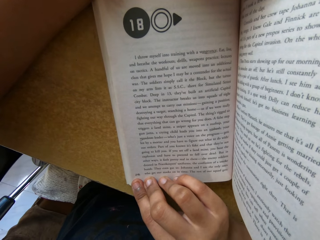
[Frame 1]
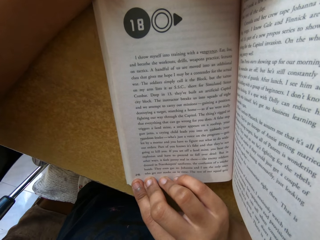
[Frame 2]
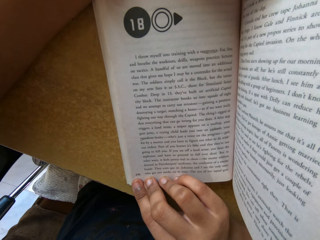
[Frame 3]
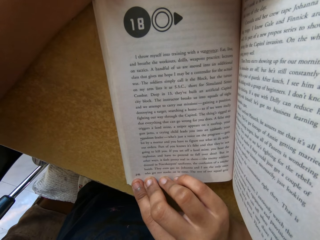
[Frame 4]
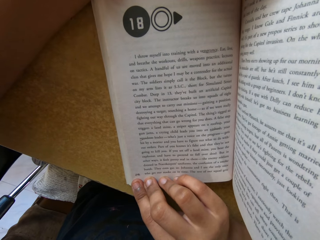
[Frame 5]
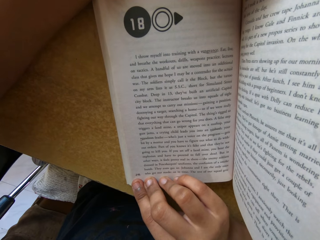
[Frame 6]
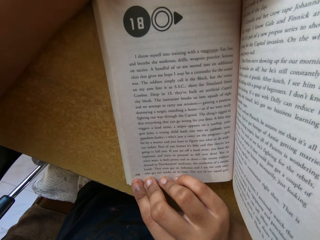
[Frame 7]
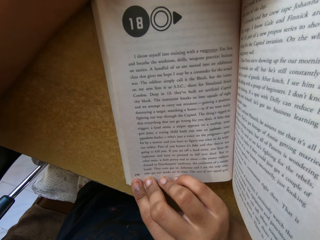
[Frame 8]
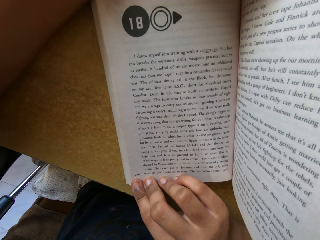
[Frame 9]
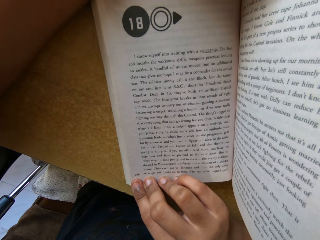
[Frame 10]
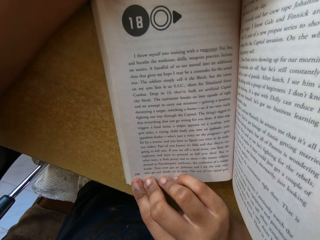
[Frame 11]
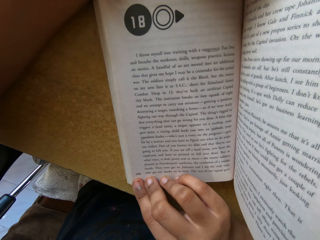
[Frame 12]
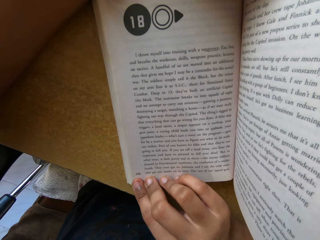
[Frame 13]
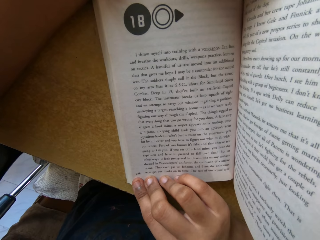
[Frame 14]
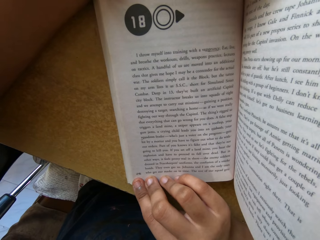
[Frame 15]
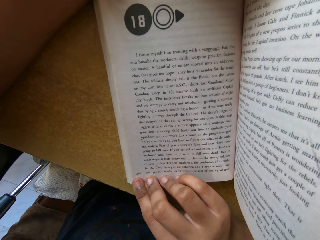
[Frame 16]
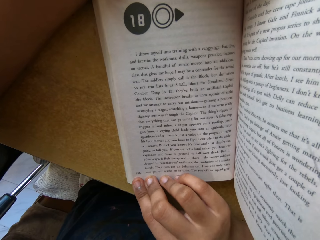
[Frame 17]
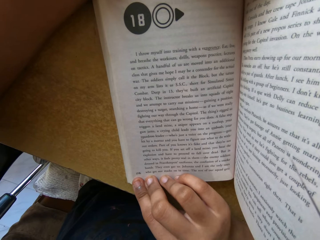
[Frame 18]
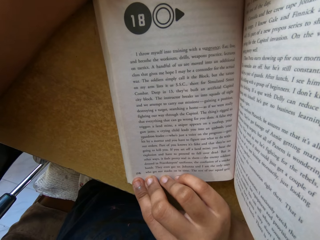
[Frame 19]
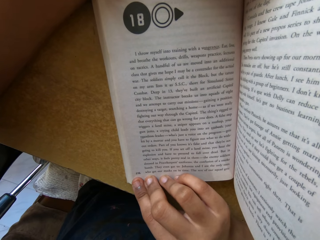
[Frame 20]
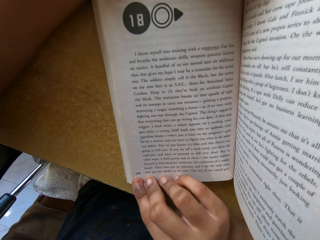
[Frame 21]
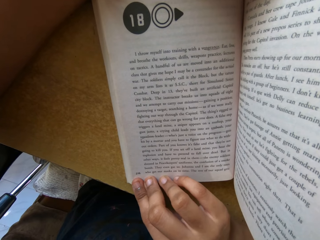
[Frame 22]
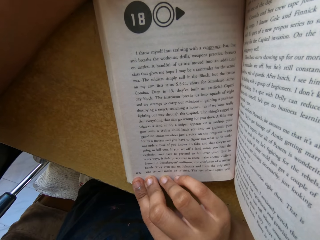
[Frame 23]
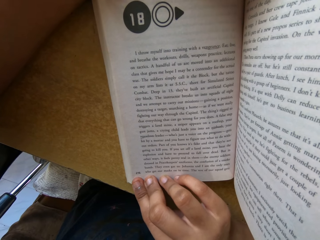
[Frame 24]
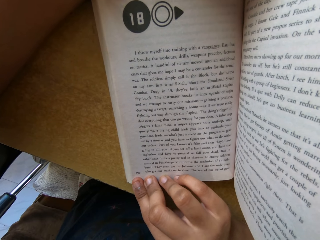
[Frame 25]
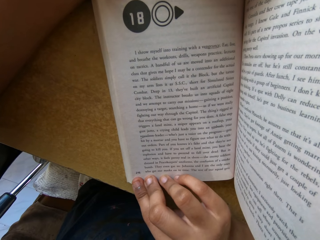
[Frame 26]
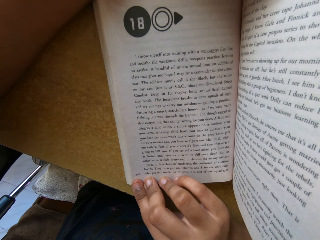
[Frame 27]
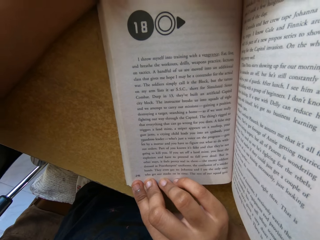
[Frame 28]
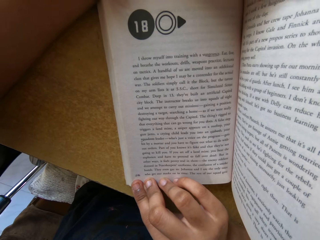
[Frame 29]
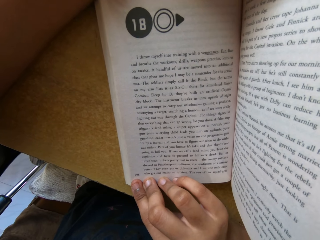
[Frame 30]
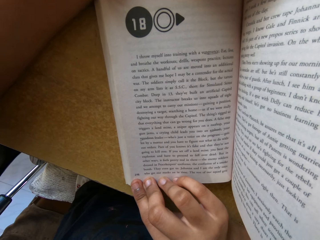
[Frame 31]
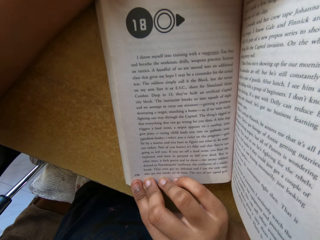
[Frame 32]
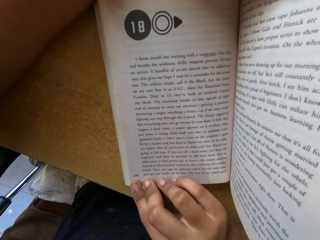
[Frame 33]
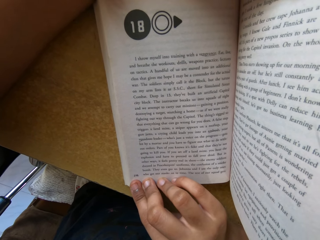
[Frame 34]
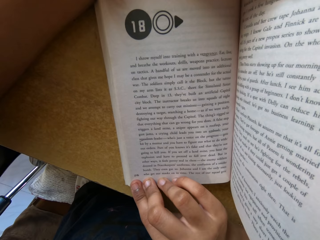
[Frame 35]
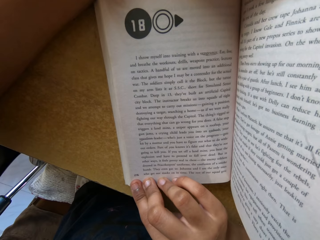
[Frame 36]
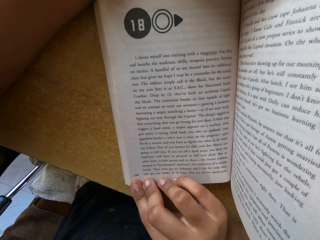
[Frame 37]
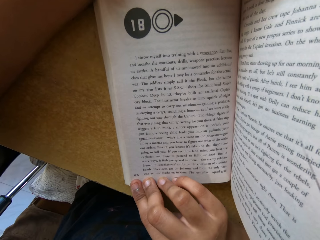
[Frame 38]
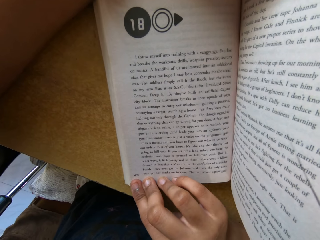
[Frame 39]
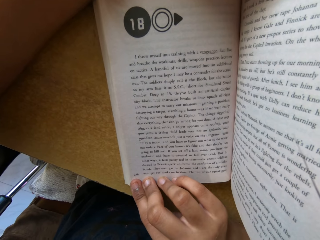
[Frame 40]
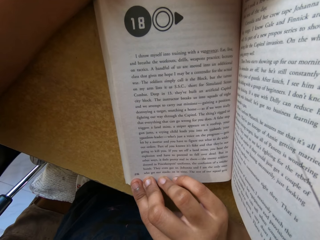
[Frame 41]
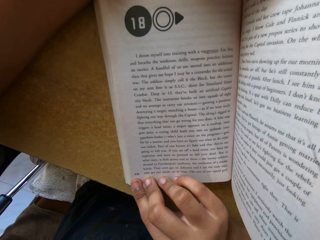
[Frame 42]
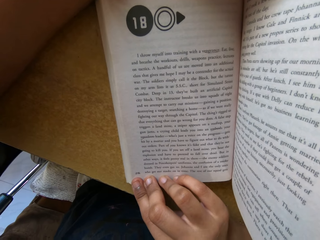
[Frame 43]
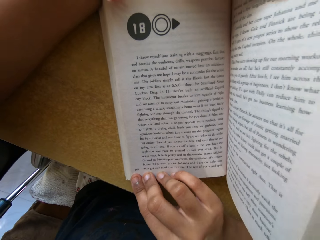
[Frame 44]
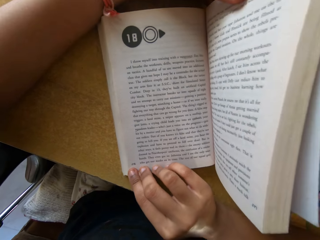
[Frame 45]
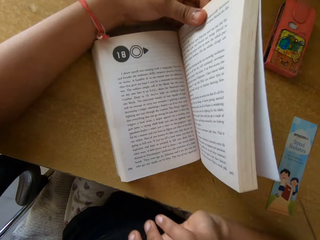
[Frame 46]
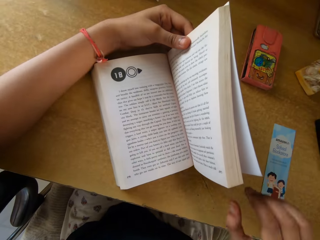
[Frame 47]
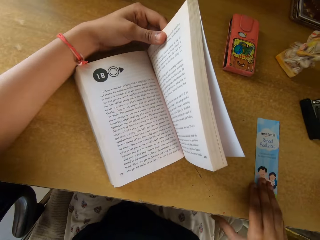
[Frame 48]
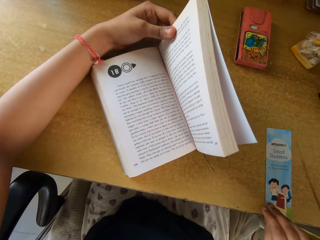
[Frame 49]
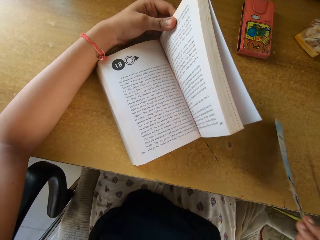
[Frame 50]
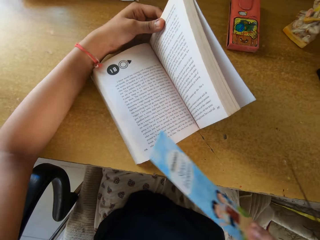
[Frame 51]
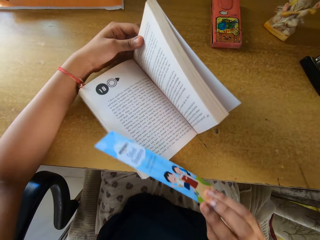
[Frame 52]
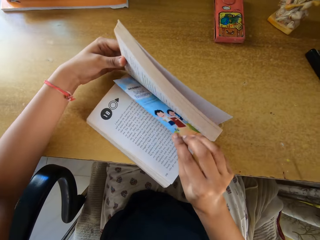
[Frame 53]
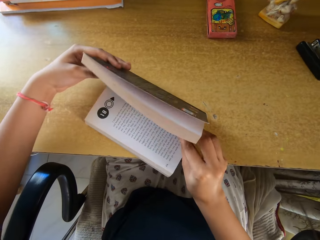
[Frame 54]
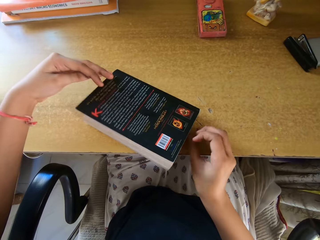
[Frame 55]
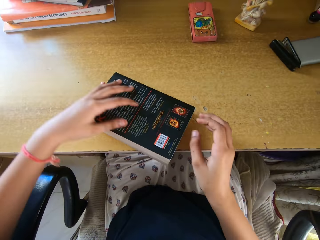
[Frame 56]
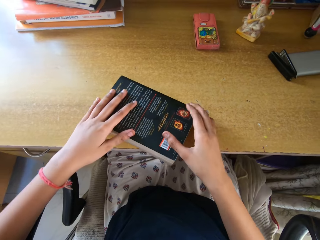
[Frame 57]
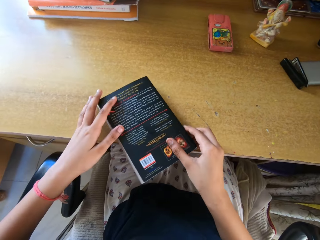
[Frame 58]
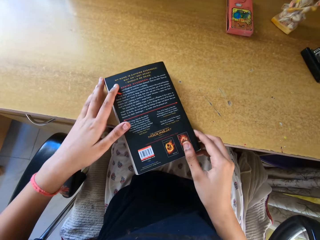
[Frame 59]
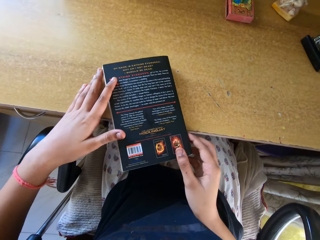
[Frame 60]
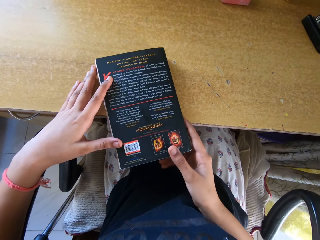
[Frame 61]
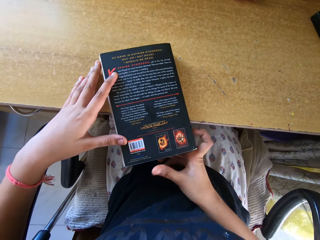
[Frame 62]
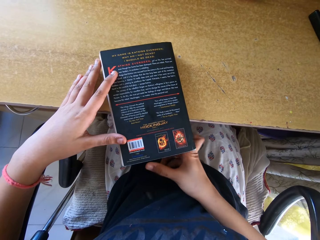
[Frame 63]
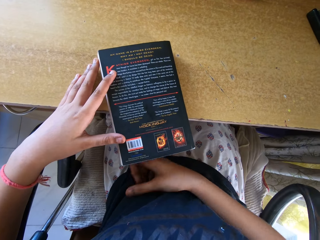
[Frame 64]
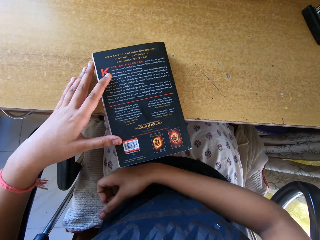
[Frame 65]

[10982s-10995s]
The camera wearer picks up a flyer from the table. They put the flyer in the book.

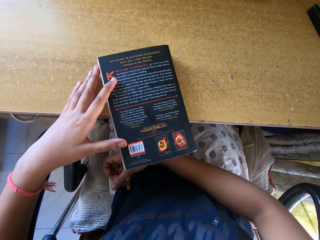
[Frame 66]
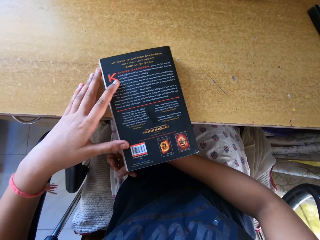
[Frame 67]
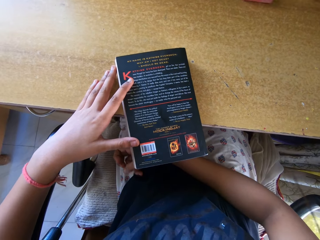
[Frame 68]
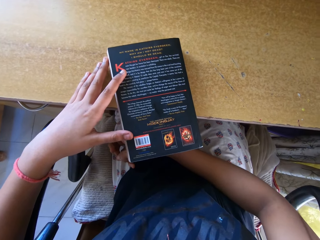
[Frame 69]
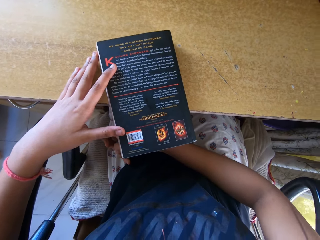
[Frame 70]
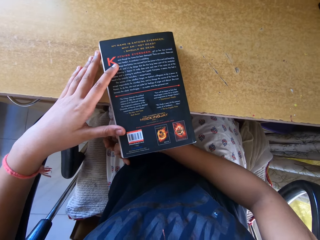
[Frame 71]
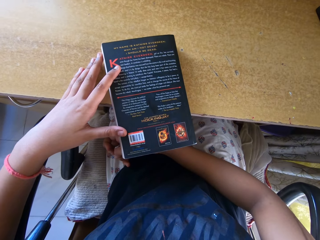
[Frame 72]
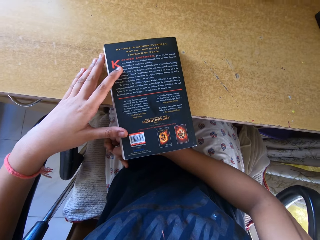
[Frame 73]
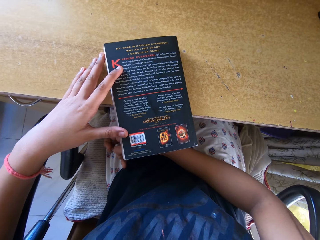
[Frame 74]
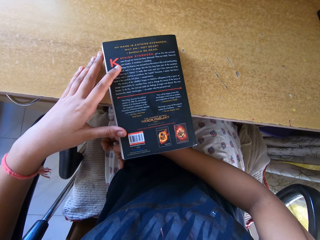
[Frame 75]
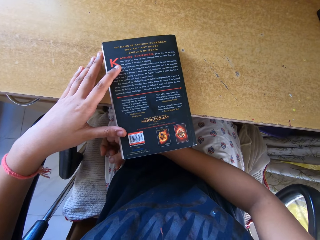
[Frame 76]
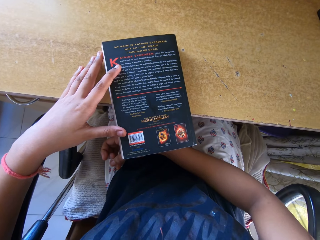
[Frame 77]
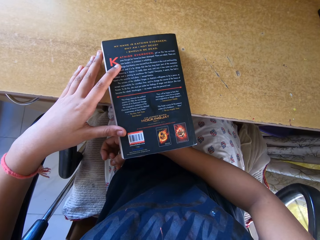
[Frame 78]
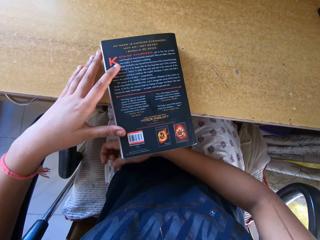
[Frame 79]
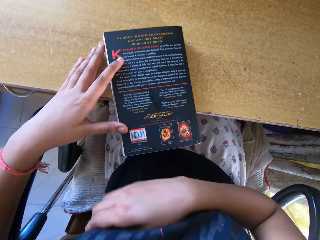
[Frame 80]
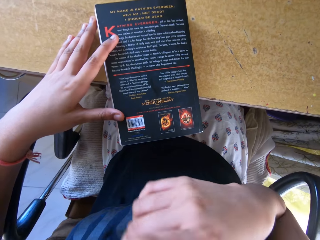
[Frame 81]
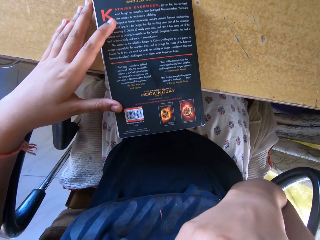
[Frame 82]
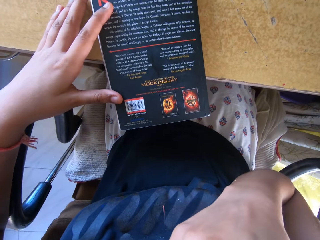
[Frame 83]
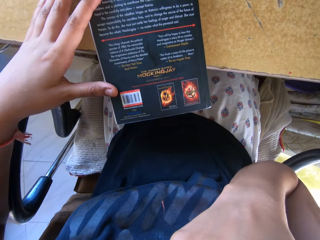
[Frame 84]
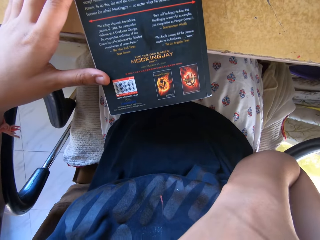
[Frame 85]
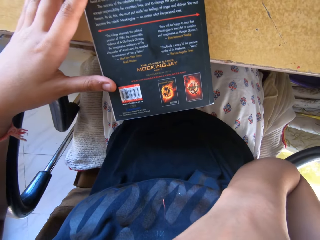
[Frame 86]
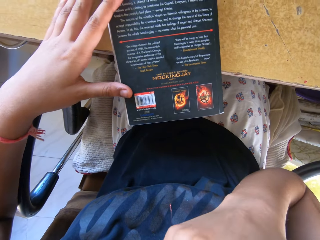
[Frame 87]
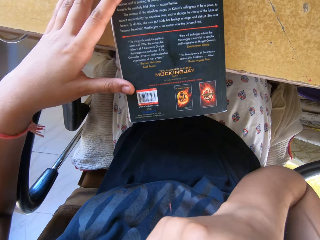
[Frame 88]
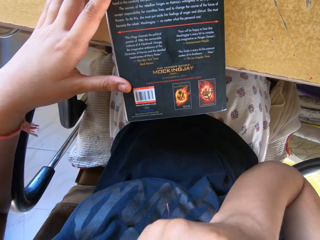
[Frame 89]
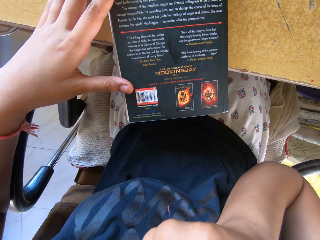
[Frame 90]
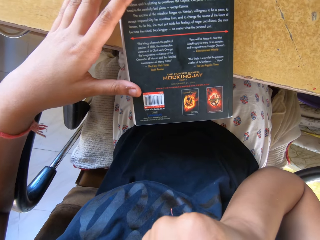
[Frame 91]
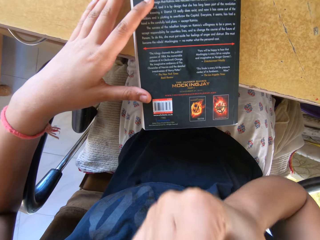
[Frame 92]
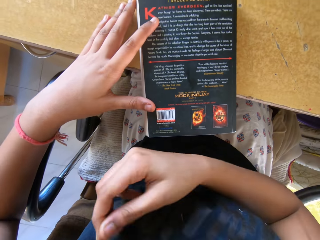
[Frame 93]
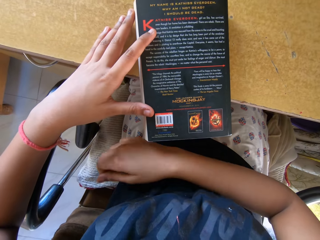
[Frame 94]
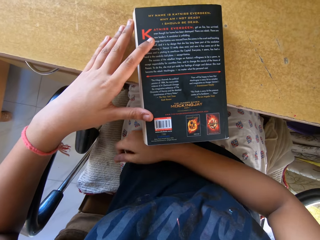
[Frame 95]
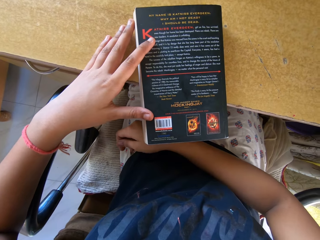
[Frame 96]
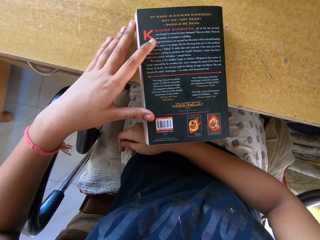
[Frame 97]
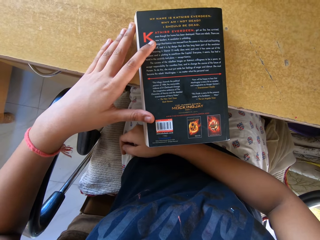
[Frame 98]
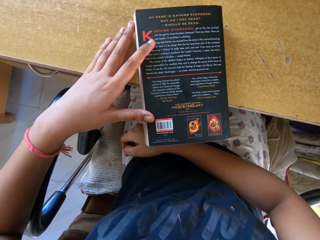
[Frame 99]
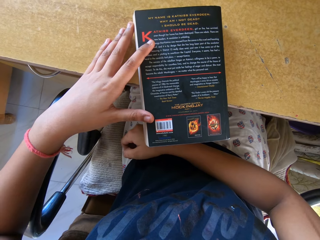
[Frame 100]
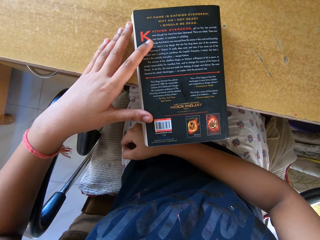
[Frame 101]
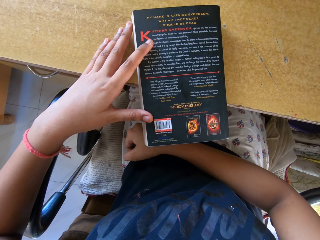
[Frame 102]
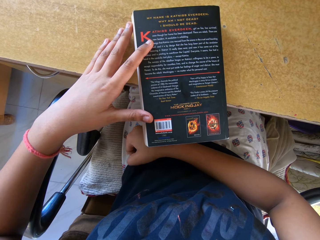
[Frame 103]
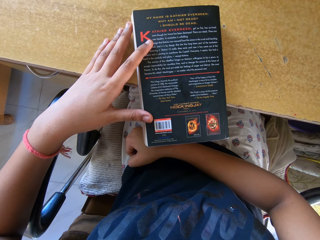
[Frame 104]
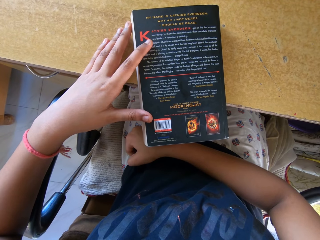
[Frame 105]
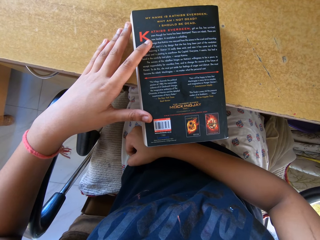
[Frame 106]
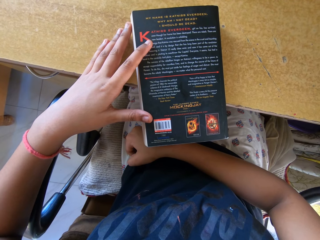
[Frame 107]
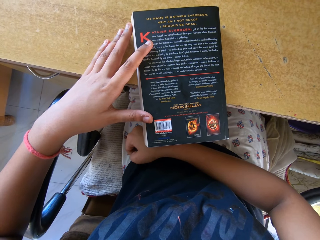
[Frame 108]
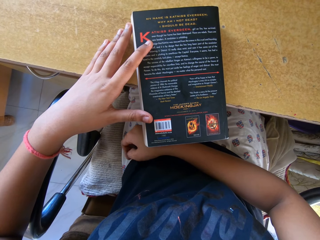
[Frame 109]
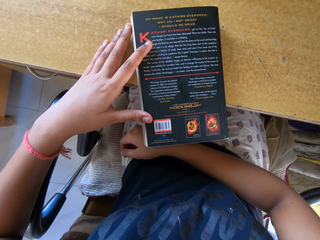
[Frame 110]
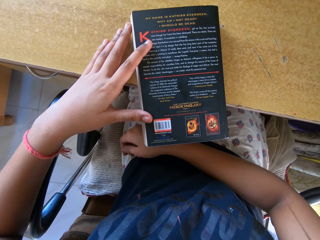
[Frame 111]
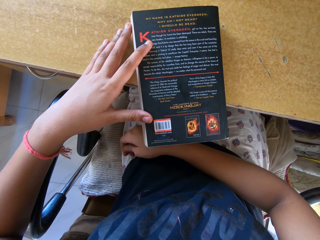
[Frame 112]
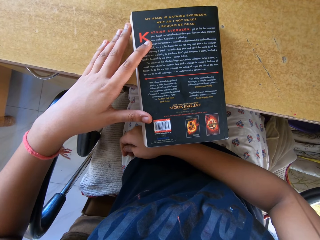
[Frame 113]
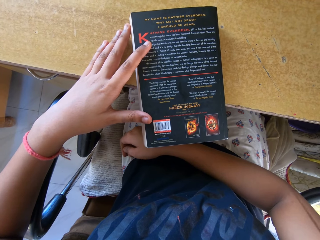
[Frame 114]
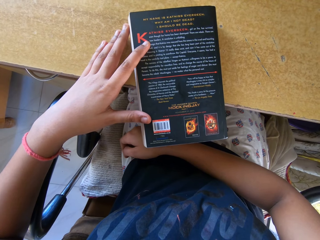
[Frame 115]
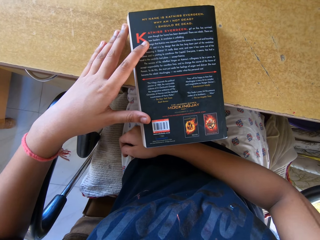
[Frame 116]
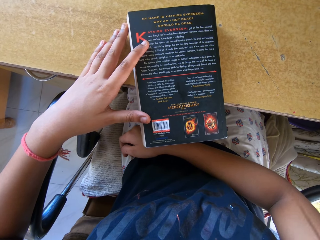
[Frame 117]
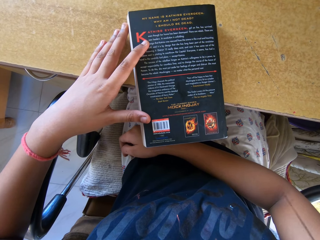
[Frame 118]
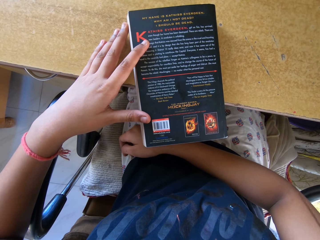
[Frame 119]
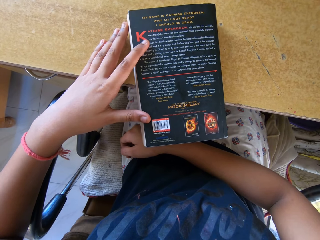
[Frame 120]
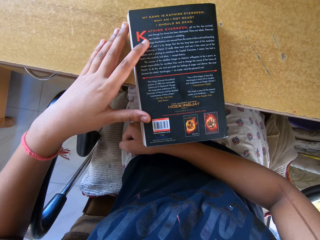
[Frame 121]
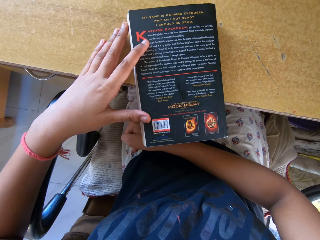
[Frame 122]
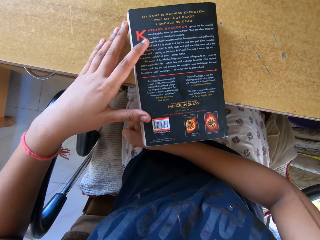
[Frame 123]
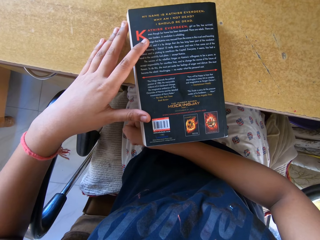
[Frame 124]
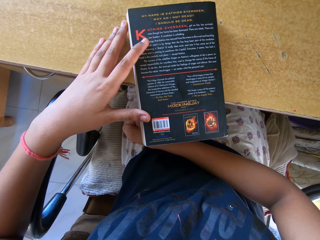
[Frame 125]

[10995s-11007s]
The camera wearer rests a hand on the thighs. They read on the book cover. They raise a hand. They lower the hand.
